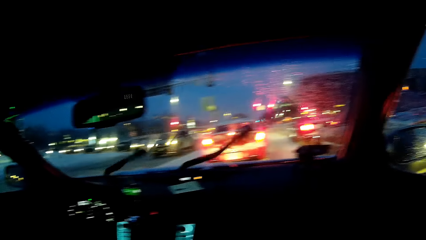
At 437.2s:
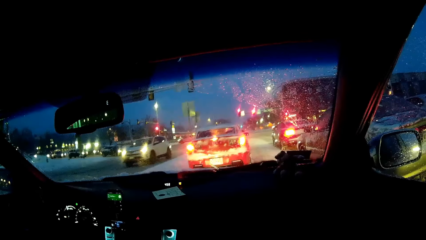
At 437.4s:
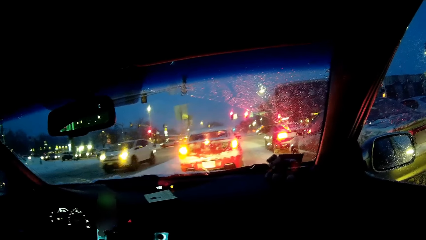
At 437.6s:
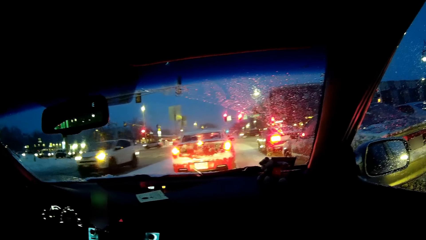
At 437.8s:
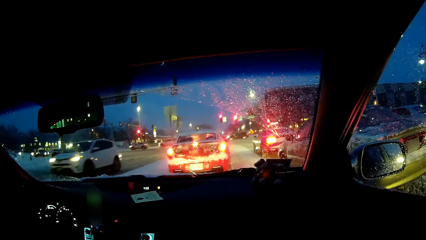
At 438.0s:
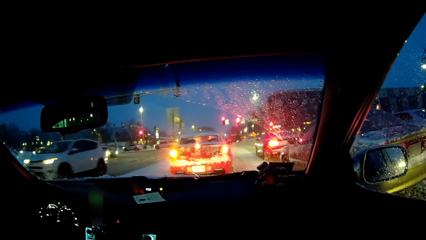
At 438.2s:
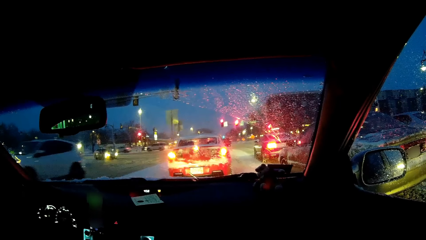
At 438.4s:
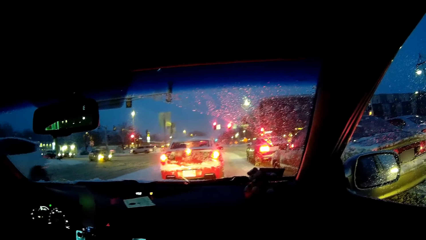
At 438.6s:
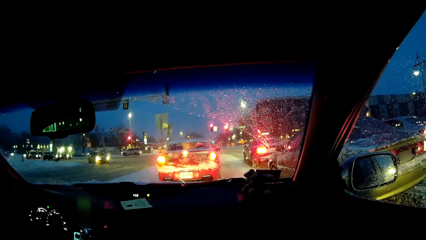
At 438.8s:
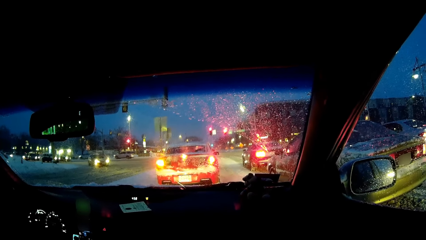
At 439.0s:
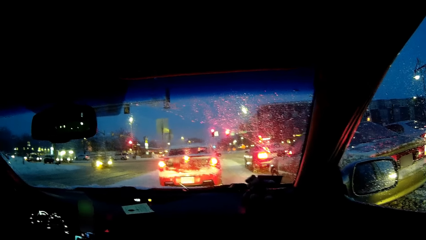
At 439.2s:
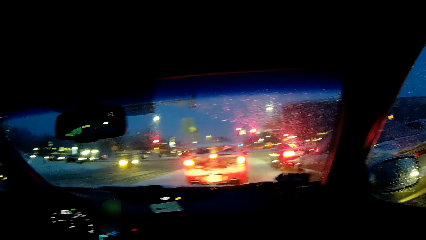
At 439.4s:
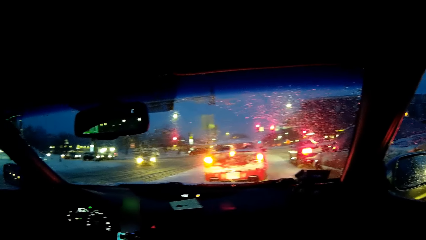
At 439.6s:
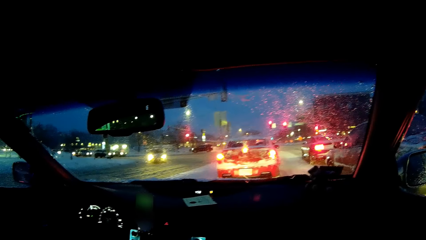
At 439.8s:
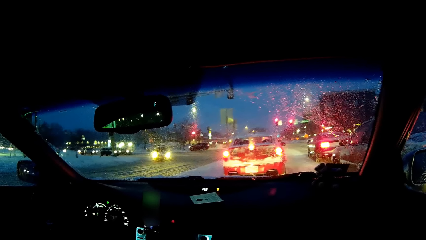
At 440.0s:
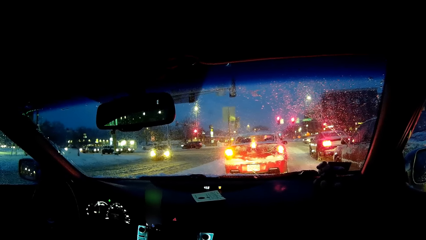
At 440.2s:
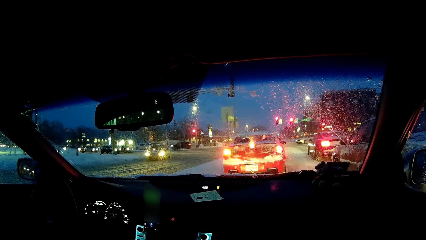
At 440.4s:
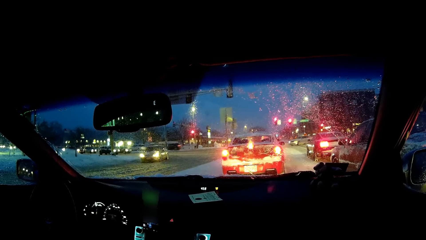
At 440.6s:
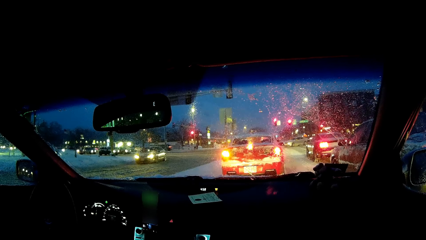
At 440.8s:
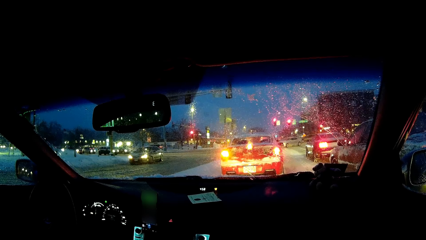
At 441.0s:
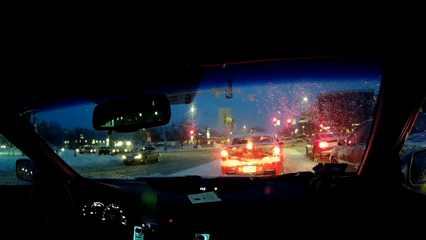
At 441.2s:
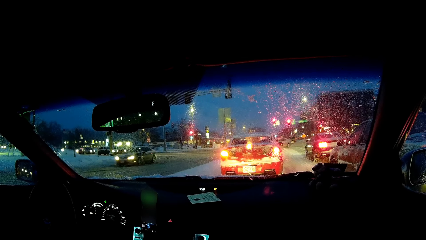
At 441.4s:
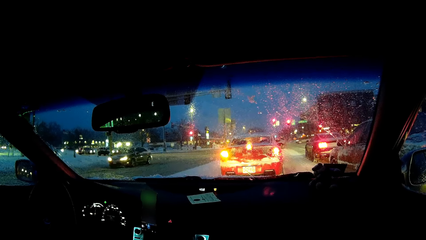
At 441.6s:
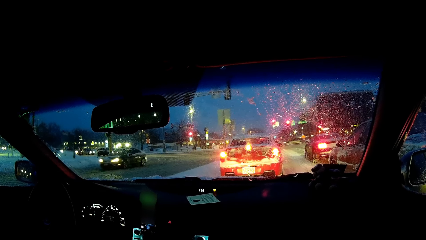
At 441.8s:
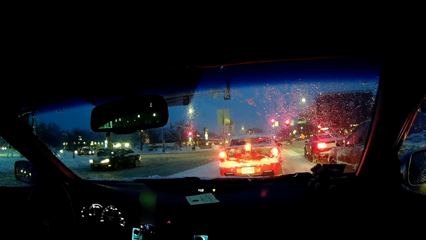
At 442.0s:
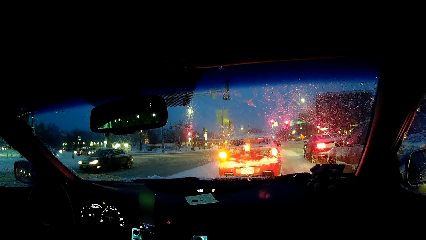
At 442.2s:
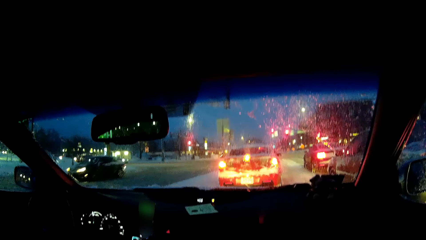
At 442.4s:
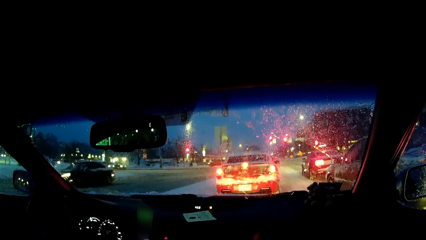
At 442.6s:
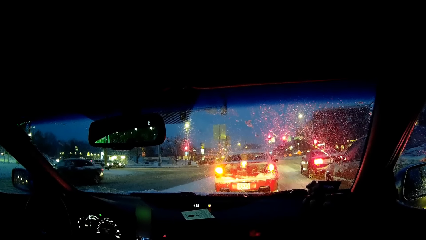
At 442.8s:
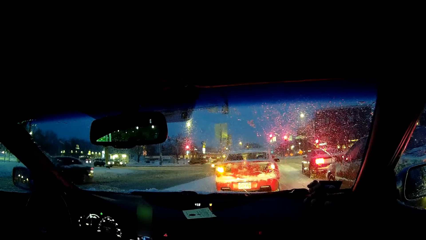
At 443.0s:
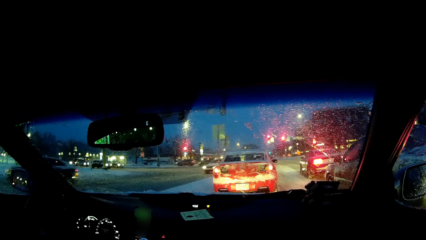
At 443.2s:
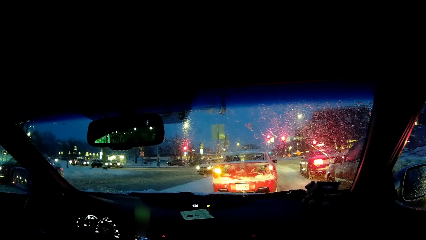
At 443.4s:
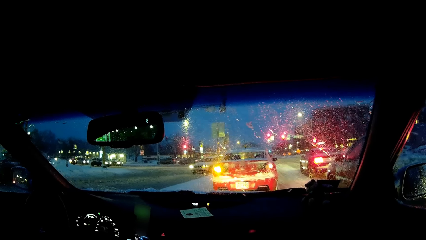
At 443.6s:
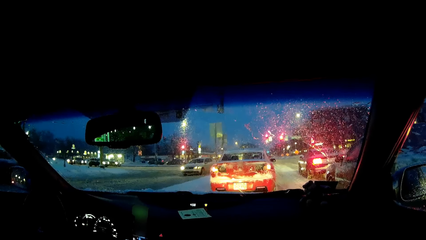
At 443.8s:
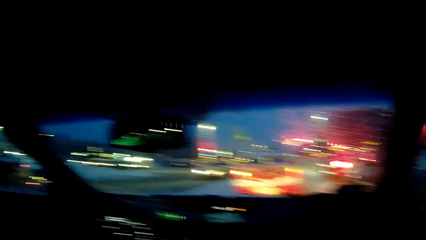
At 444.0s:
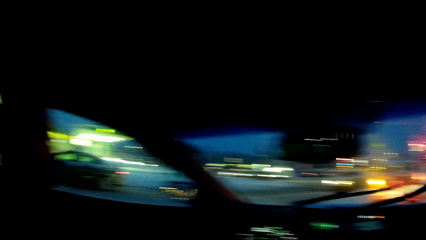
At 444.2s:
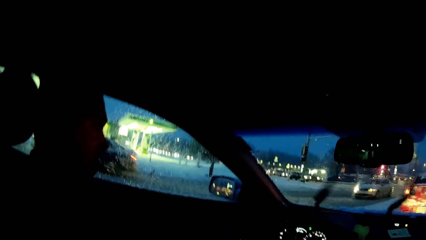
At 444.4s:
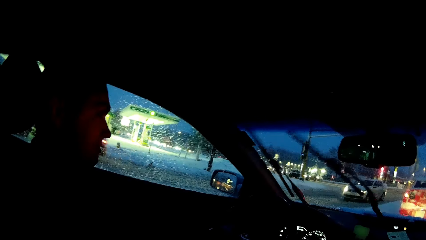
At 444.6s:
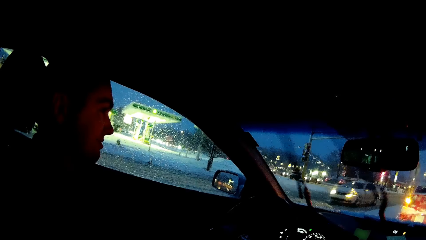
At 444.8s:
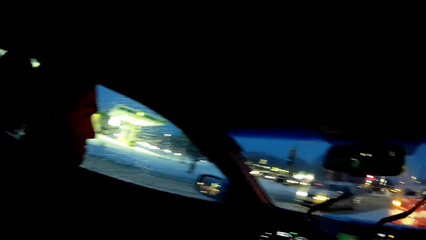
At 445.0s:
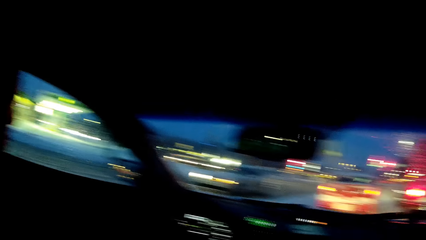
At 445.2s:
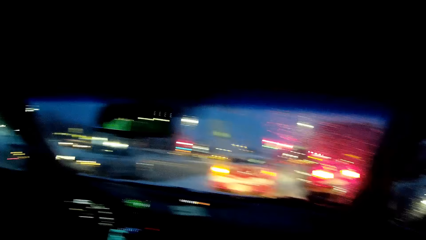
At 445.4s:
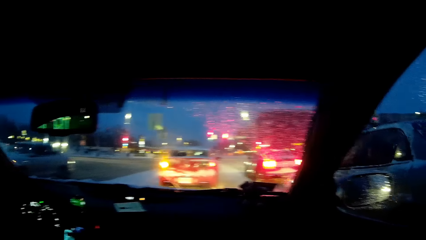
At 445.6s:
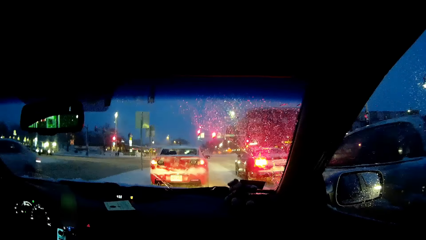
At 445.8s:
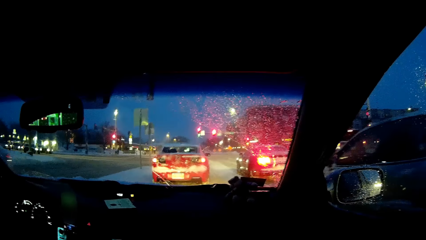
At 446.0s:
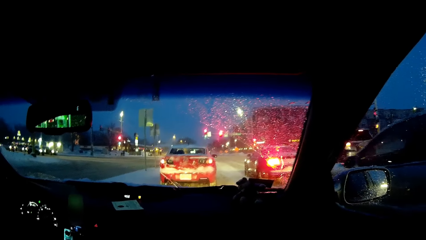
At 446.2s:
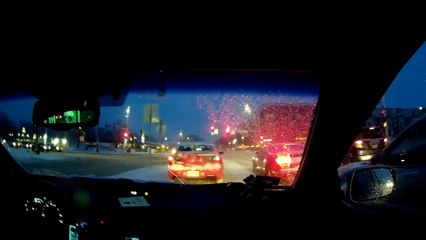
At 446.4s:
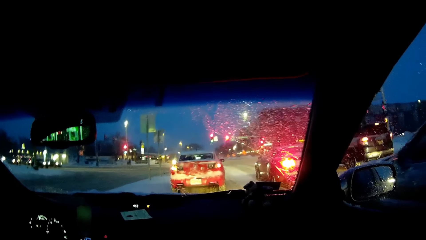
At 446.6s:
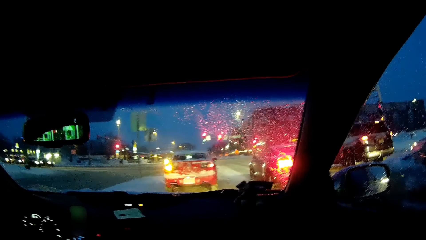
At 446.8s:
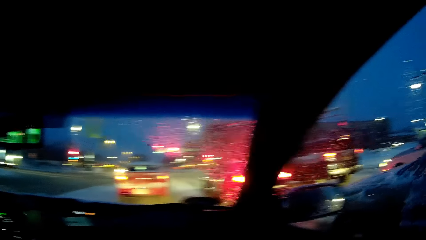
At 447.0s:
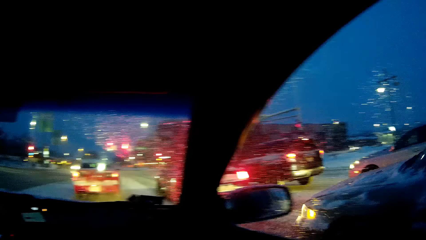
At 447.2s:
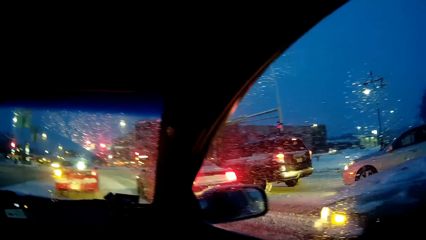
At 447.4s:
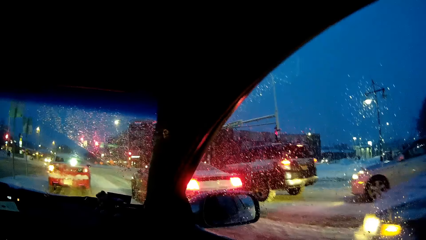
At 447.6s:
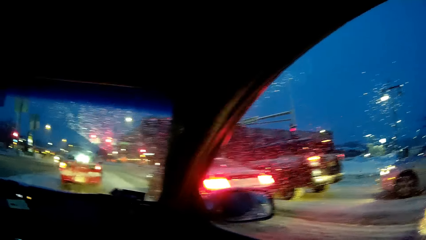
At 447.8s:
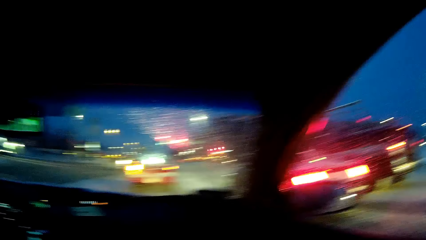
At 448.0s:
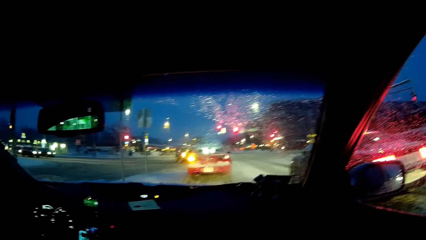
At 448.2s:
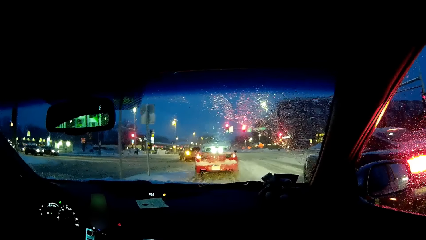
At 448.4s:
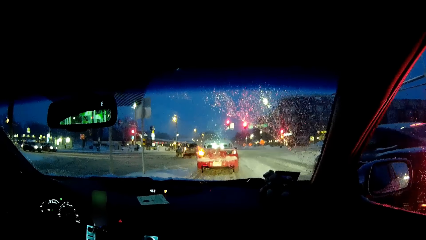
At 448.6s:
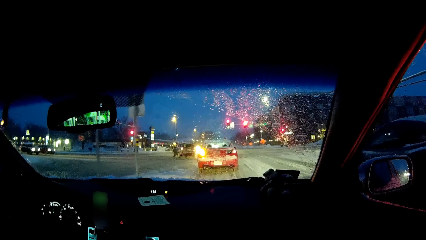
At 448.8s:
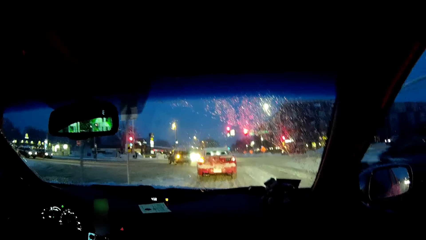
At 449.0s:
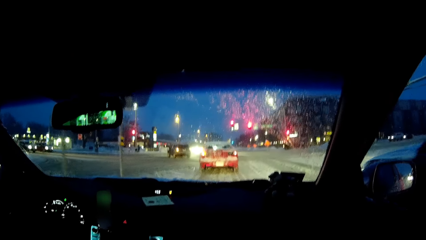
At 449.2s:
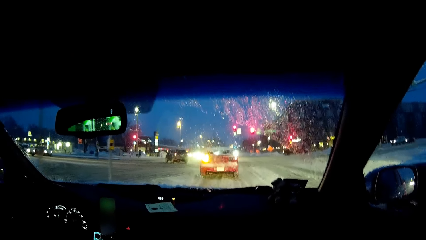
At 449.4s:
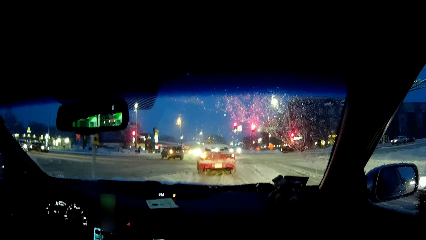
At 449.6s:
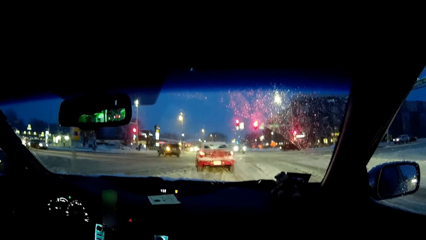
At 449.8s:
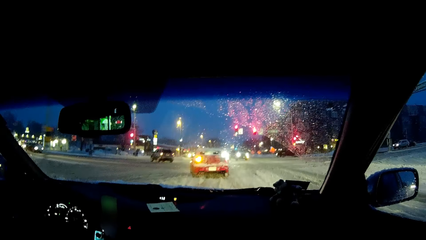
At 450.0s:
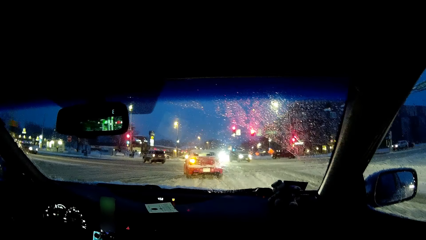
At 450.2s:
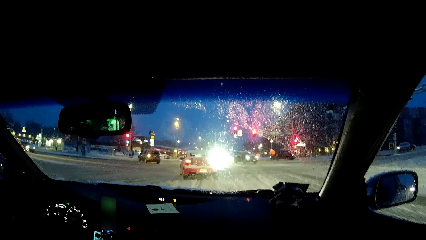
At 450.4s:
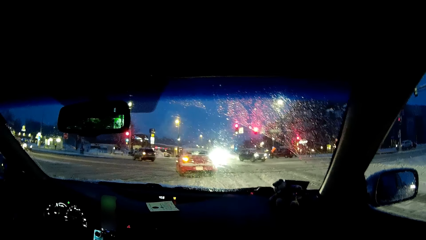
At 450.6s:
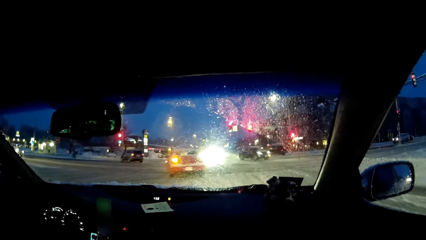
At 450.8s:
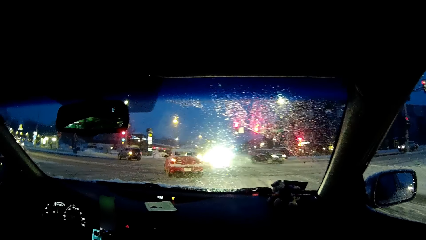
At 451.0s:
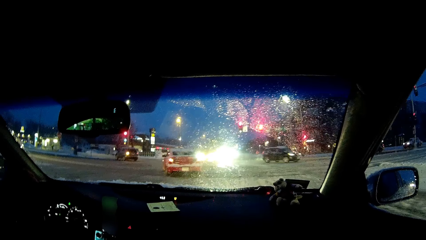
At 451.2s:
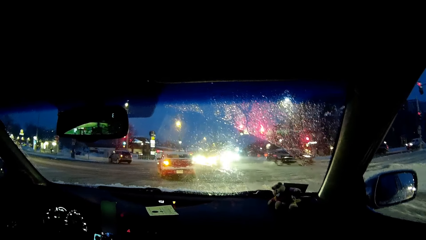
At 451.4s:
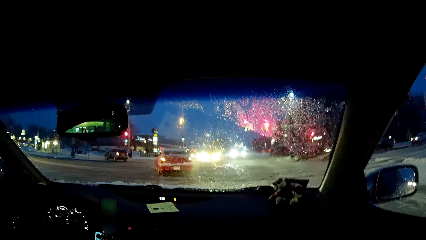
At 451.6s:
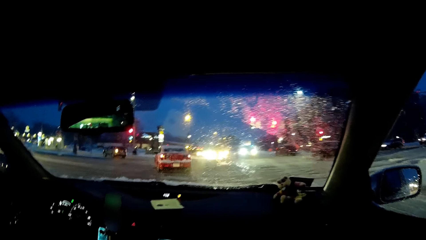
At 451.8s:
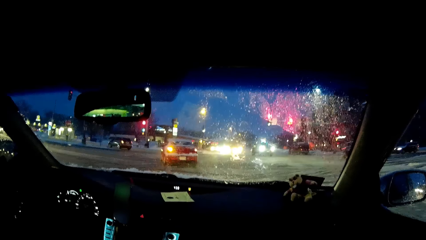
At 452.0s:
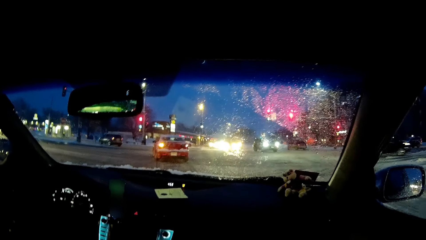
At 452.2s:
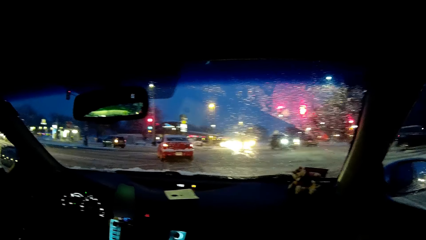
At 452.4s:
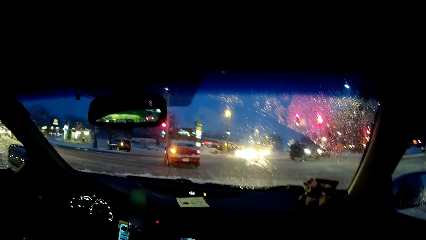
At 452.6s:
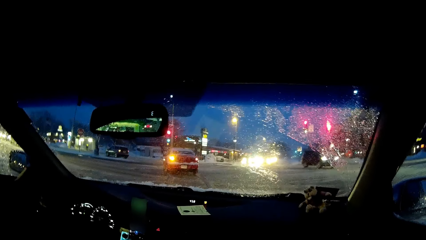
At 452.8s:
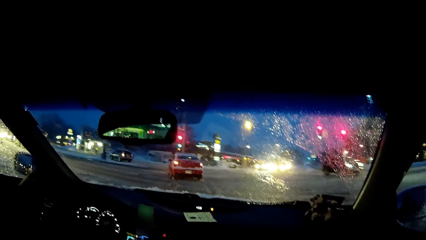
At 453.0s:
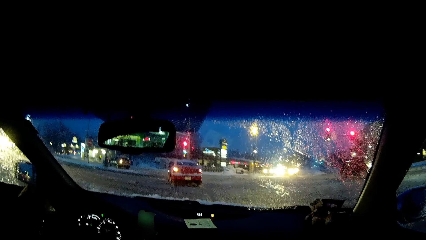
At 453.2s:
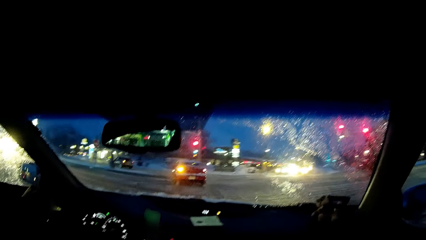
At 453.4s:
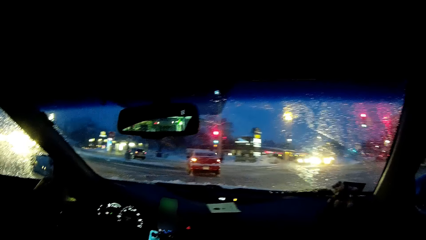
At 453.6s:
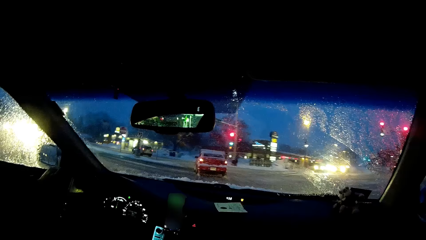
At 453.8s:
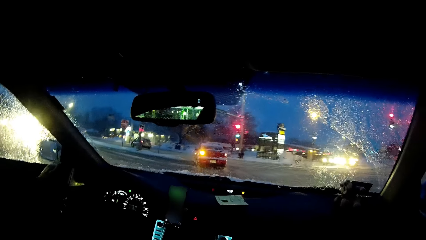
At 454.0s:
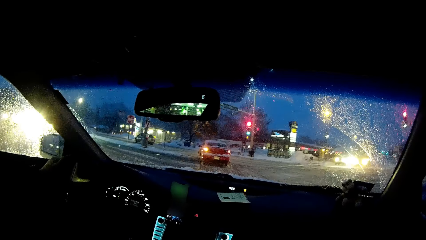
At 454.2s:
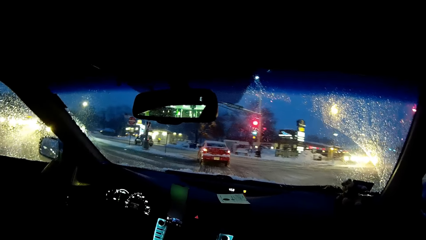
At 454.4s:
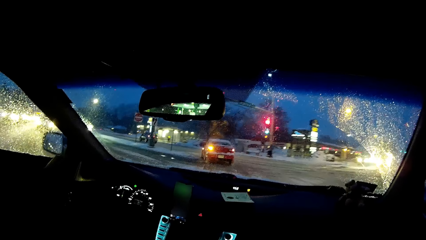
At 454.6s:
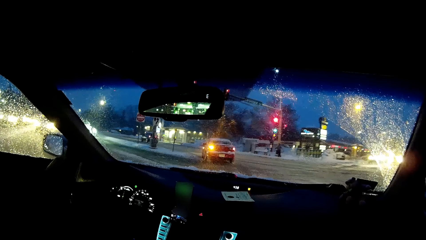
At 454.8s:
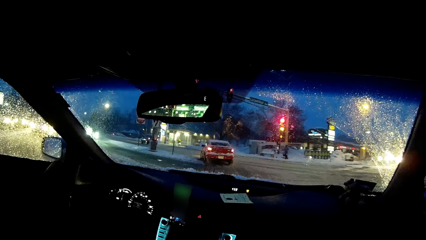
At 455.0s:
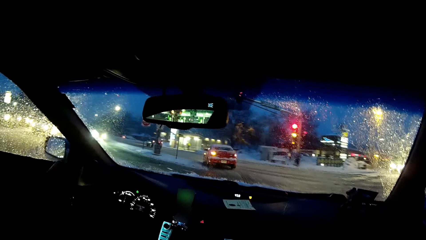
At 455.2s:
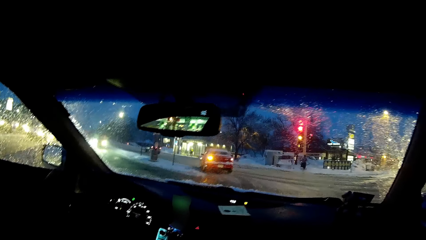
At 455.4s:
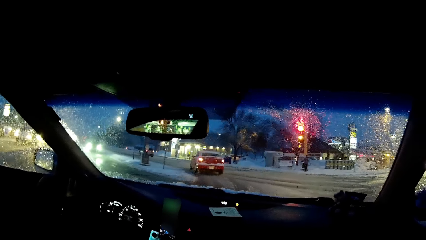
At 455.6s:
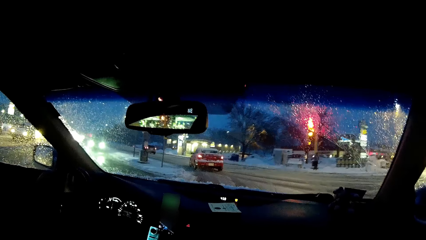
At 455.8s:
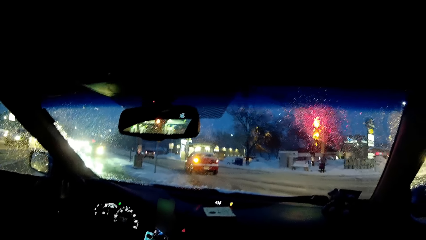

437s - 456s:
The camera wearer looks at the windscreen. They look at a person. They look at the windscreen. They drive a car.
